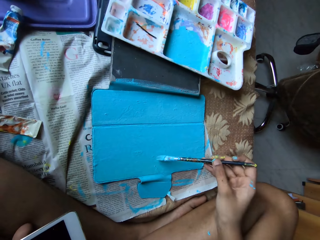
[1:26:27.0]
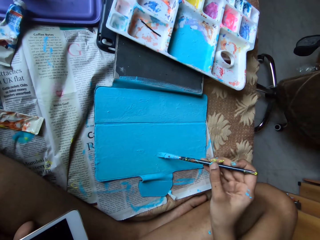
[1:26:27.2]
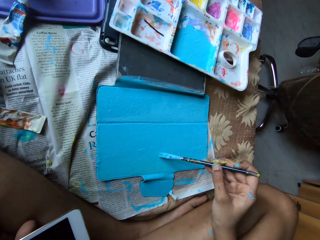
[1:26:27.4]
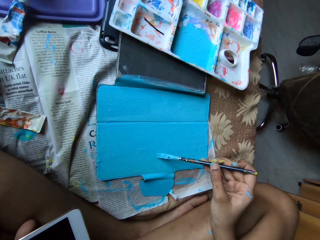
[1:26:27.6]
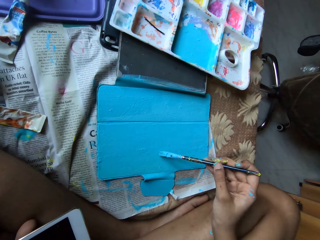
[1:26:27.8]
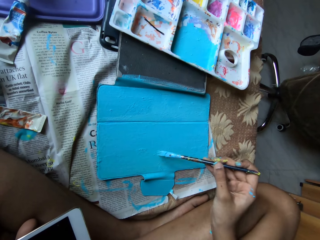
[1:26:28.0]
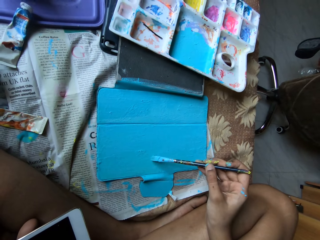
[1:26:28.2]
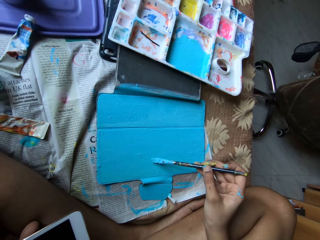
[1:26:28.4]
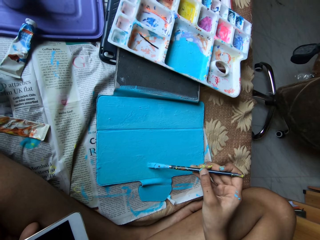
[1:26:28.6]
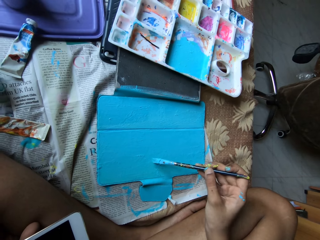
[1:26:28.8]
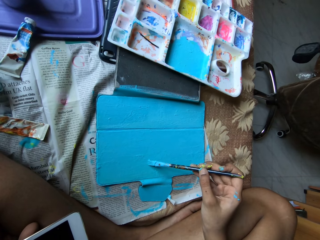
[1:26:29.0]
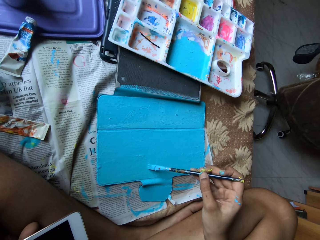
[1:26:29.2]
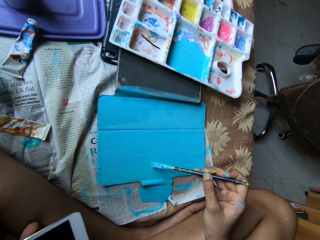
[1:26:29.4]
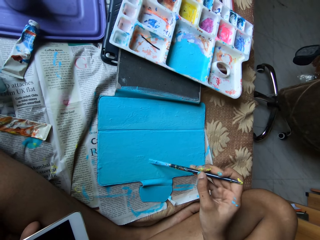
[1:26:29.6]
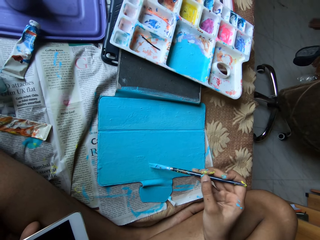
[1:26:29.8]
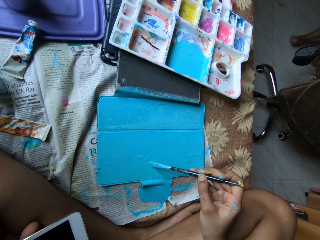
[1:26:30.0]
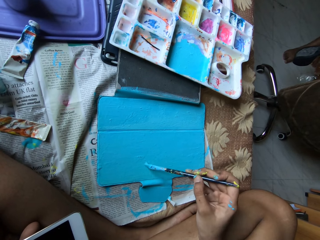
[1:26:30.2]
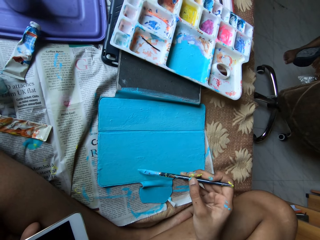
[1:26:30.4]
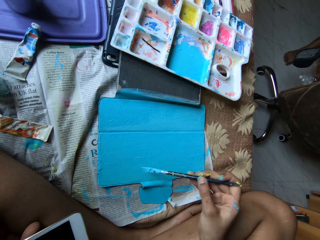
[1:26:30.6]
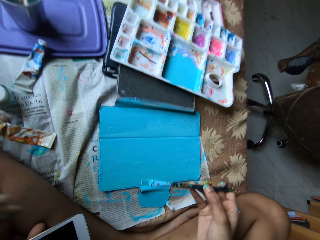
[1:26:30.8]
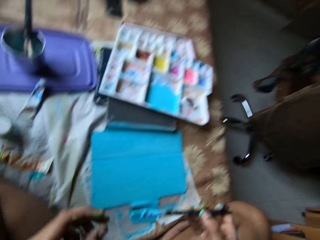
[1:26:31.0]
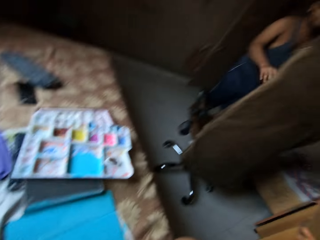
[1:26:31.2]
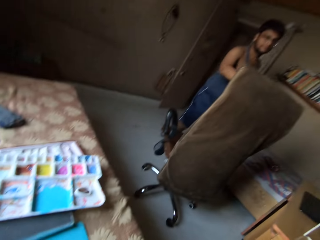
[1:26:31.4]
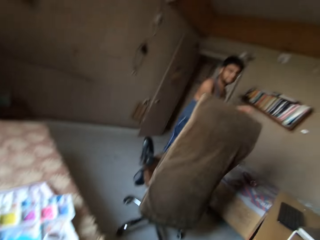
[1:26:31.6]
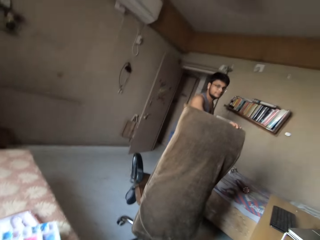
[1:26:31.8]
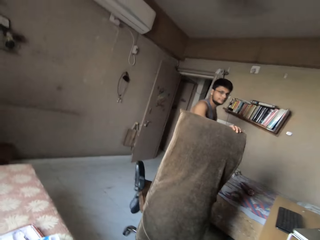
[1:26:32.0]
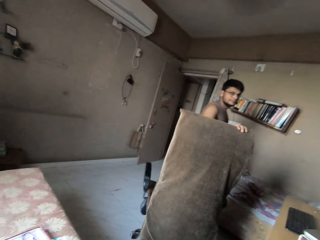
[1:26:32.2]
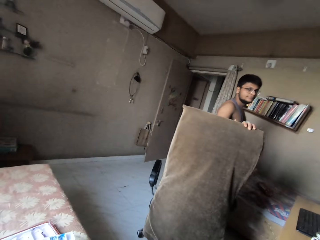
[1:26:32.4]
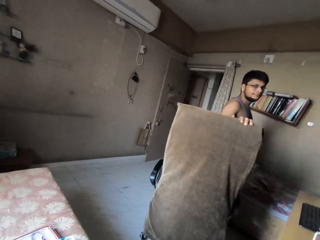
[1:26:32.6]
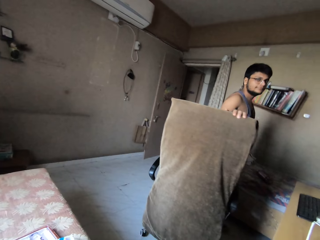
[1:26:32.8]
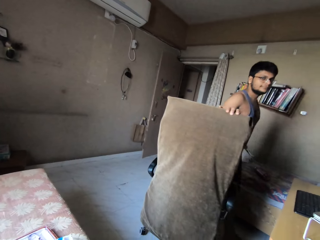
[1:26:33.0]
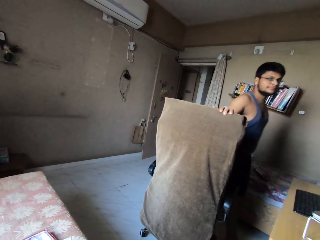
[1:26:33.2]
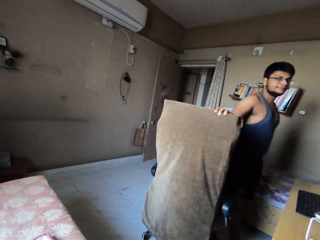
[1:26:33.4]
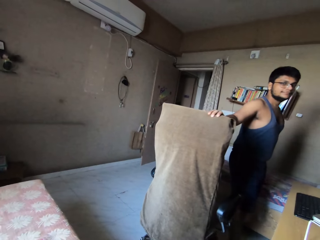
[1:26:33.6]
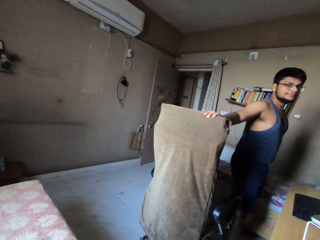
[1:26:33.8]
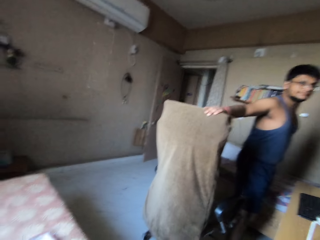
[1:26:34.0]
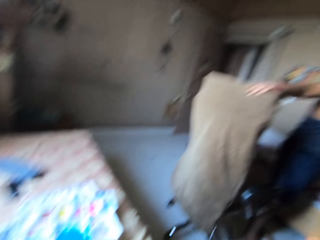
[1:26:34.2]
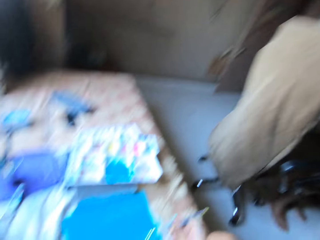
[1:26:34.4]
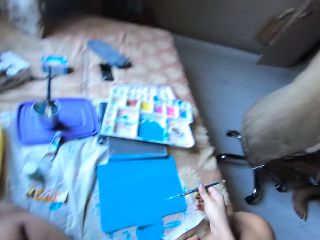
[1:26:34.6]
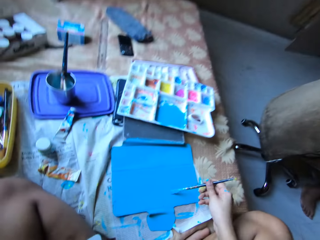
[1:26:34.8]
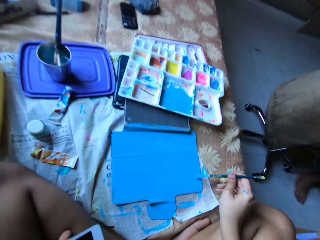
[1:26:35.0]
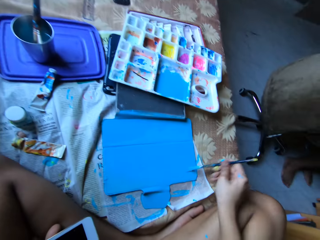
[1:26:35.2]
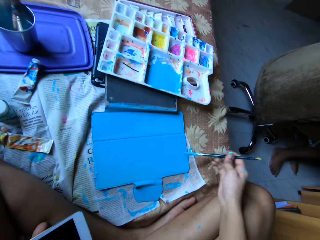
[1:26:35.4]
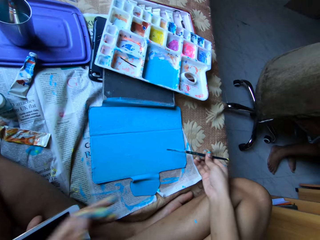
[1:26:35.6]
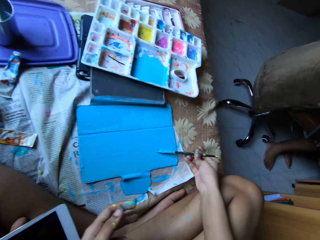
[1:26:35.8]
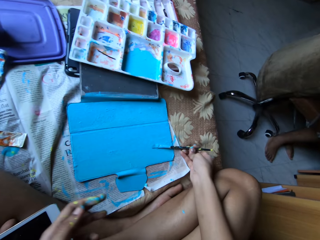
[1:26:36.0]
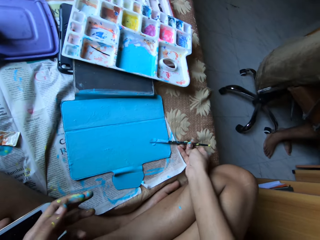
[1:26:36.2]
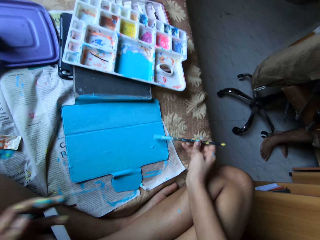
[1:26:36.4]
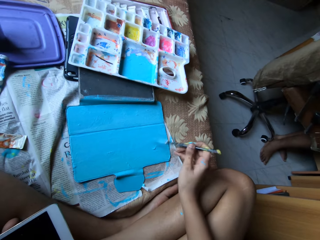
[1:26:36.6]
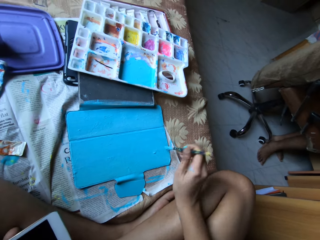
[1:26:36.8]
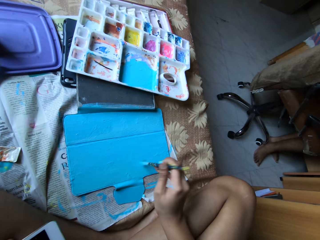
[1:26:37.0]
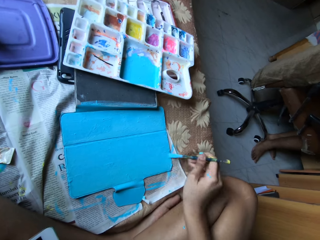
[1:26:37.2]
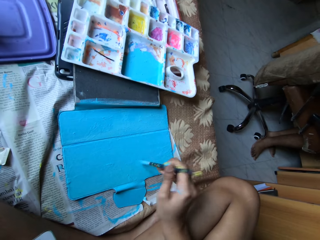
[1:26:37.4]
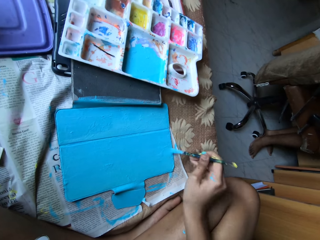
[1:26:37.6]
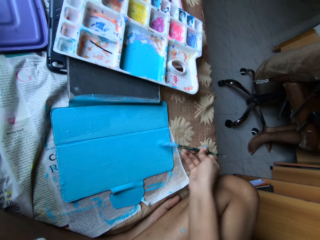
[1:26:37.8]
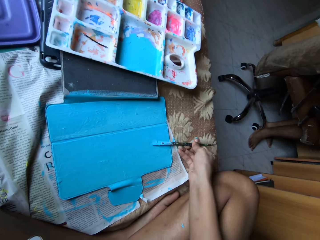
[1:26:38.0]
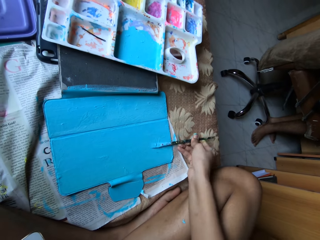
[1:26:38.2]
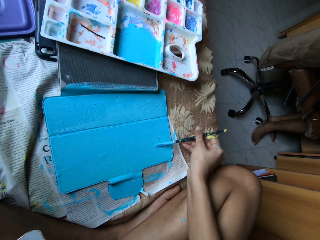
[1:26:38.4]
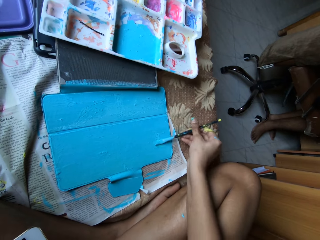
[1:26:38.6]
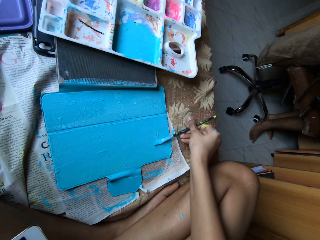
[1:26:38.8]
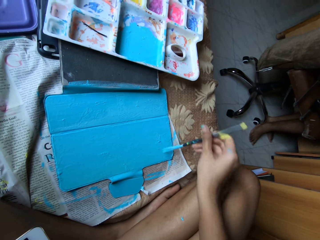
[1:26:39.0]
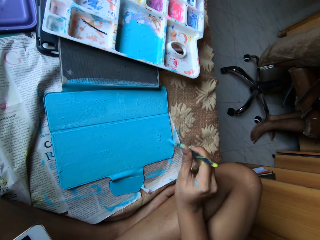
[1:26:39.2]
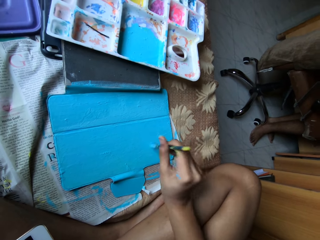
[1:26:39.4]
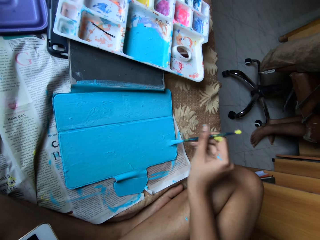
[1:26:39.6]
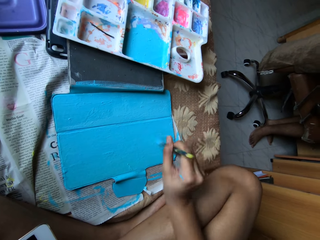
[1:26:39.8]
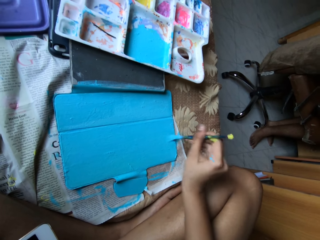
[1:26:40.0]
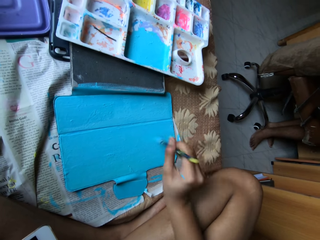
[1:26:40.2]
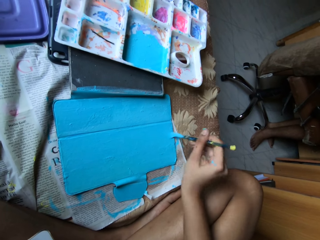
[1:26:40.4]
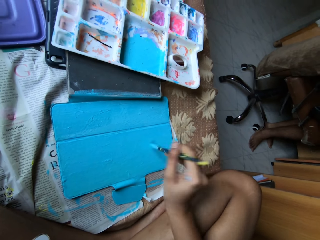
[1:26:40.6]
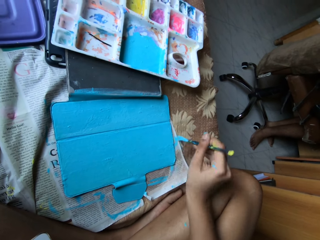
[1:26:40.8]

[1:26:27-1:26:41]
The camera wearer paints the tablet case cover with the paintbrush in her right hand. A man walks towards a chair. The camera wearer picks dirt from the paintbrush with her left hand. The man moves the chair with his right hand. The camera wearer paints the tablet case cover with the paintbrush in her right hand.

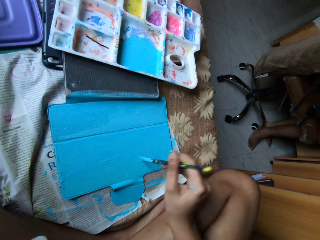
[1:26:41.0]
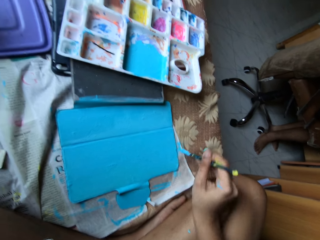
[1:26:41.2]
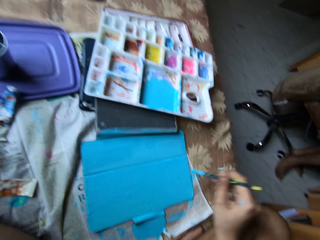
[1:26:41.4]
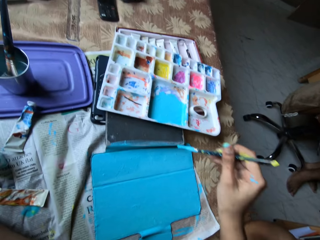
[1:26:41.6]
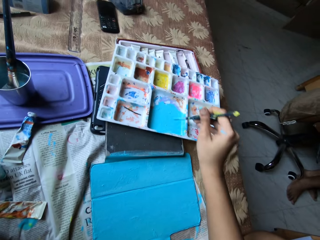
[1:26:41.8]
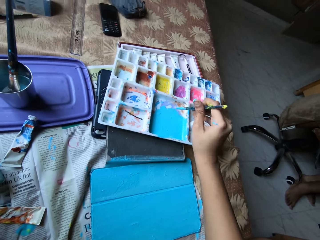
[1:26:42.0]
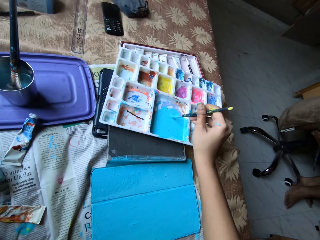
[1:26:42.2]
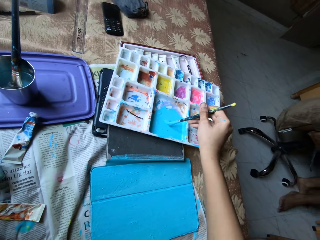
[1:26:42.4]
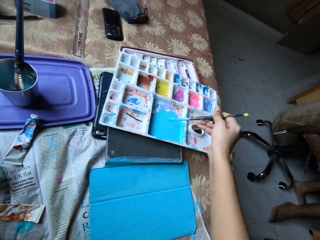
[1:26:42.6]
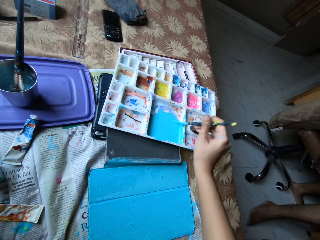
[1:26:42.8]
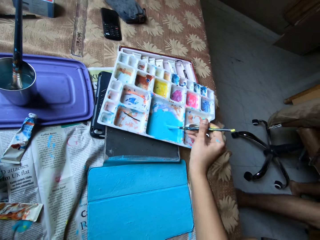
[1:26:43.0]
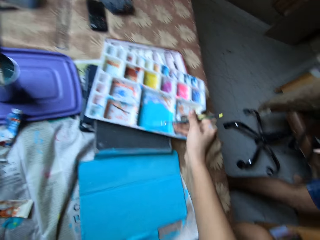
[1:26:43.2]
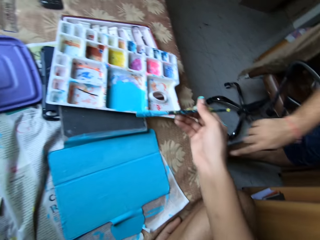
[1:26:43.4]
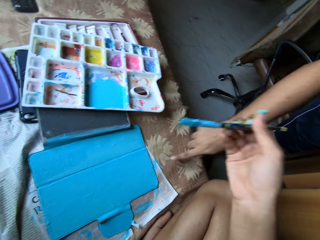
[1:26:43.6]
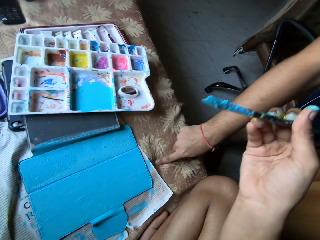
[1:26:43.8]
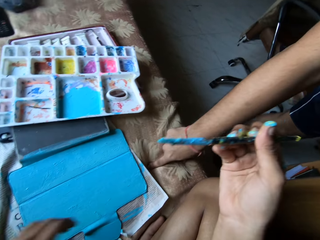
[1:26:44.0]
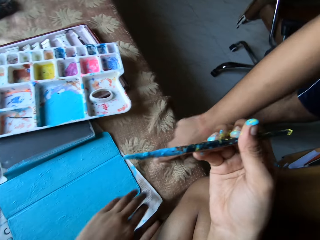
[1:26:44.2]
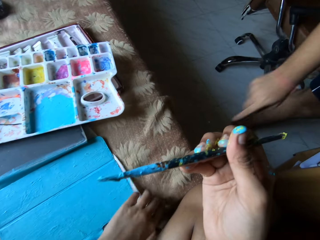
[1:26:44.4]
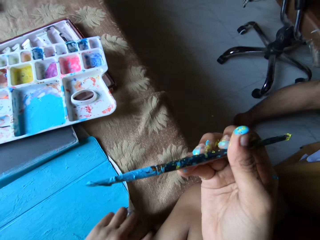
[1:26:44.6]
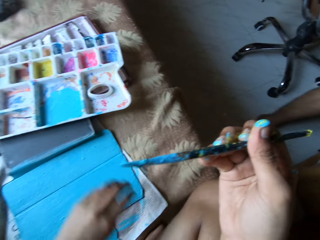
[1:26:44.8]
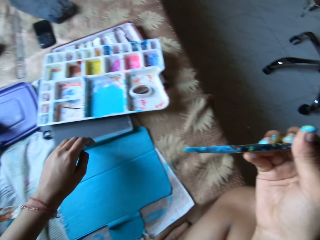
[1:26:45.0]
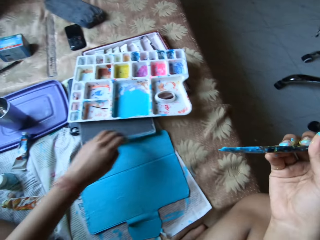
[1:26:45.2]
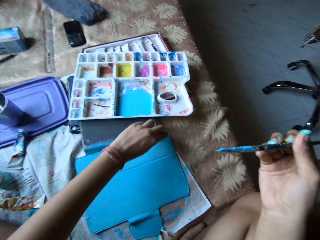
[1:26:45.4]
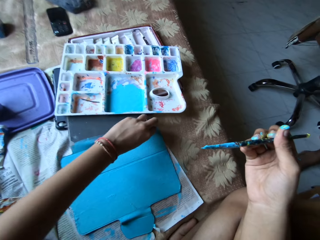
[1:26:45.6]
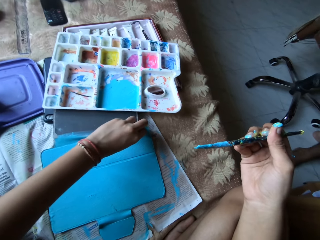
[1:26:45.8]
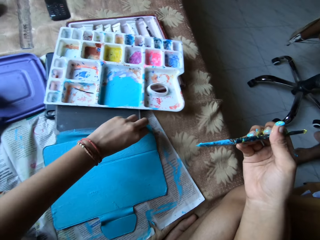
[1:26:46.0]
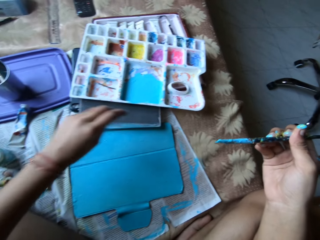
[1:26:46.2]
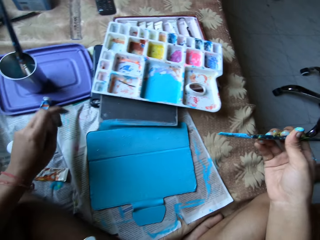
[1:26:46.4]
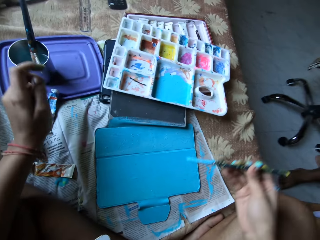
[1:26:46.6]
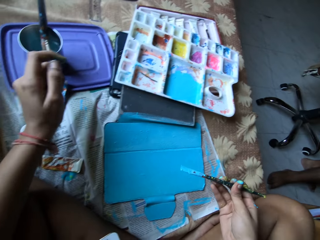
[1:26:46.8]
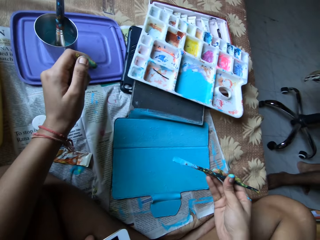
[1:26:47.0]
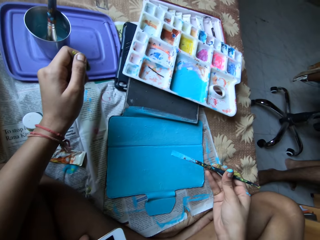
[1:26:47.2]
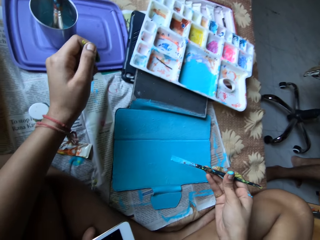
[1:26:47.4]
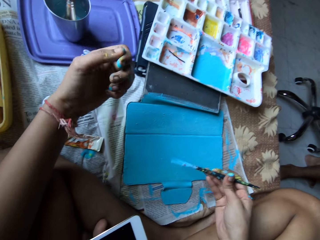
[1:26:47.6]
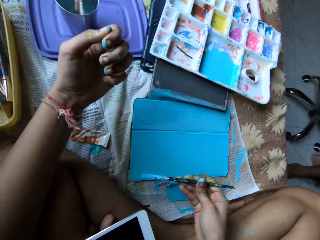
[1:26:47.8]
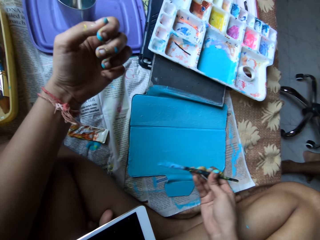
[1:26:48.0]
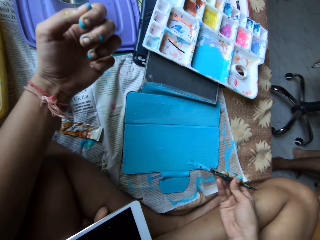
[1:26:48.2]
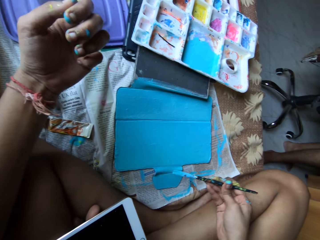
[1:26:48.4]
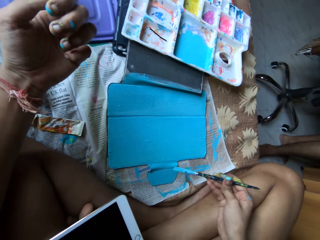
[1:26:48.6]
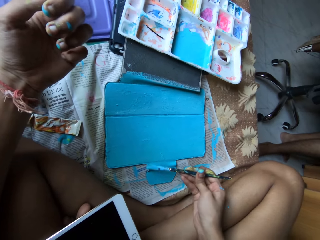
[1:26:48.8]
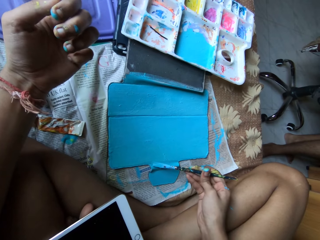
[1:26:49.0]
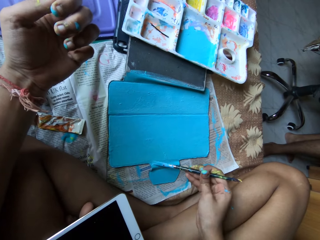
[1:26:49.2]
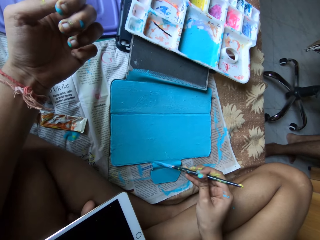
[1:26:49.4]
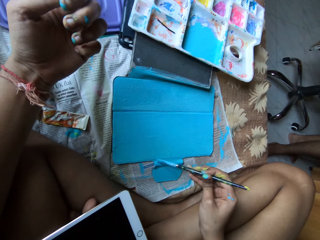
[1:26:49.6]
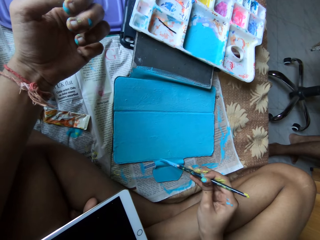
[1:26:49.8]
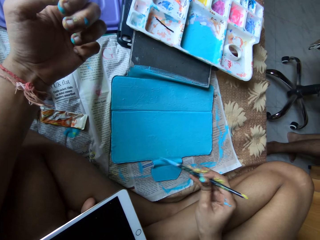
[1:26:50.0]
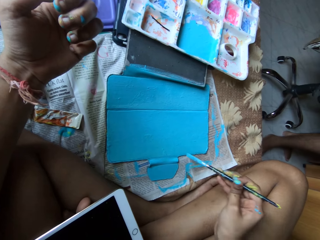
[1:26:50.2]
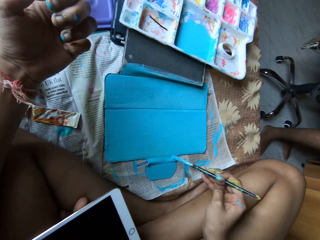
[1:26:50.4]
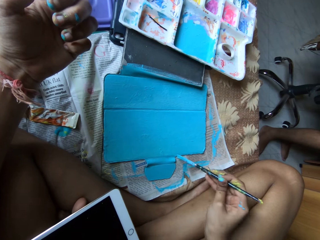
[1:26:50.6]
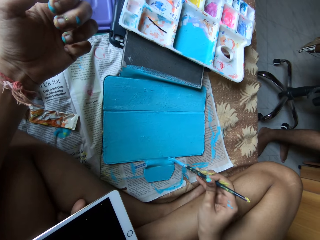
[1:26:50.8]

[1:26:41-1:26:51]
The camera wearer dips the paintbrush into the paint tray with her right hand. The man converses with the camera wearer. The man touches the bed with his right hand. The camera wearer lifts a side of the newspaper with her left hand. They touch the paper with his left hand. They move the tablet case cover with her left hand. They paint the tablet case cover with the paintbrush in her right hand.
